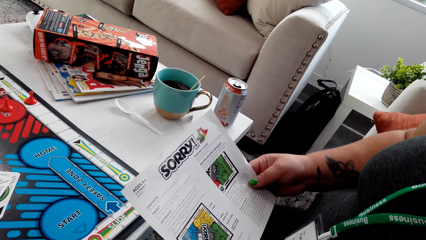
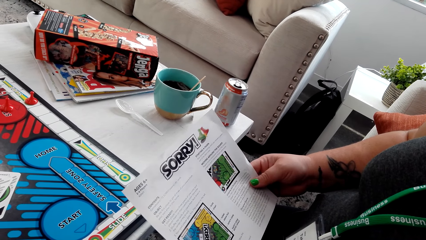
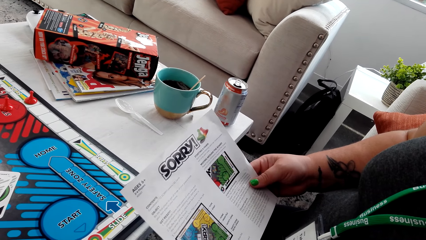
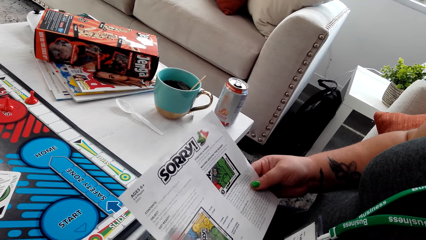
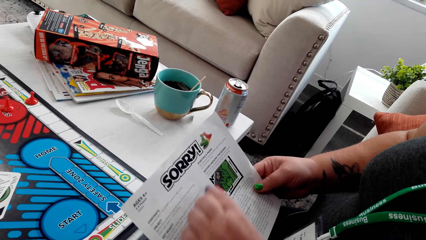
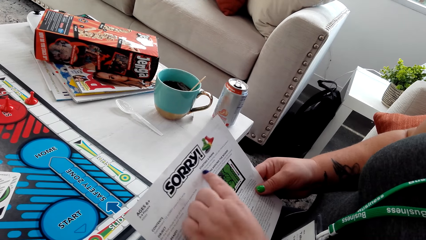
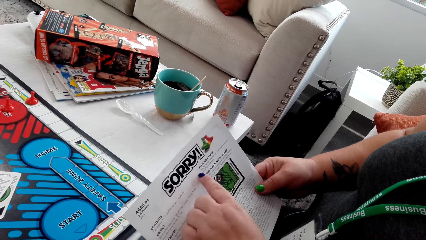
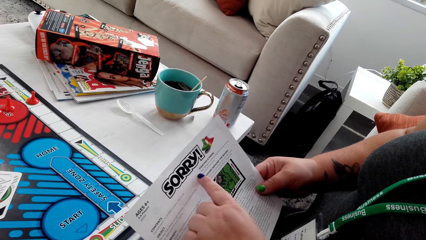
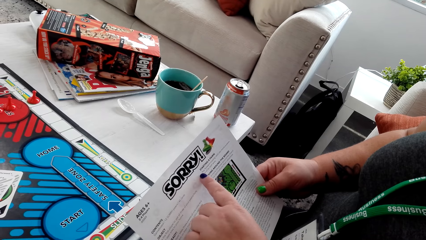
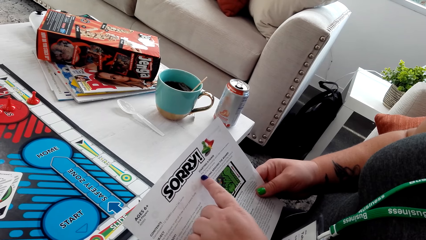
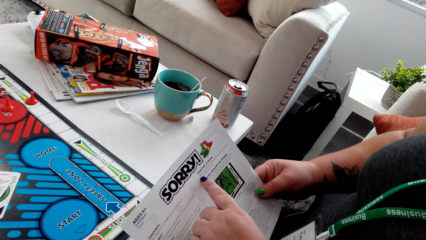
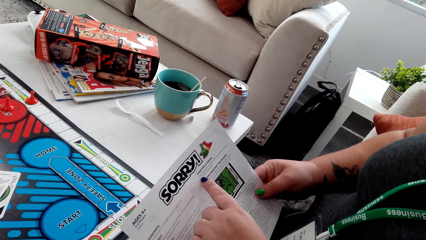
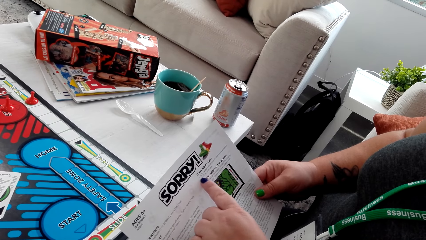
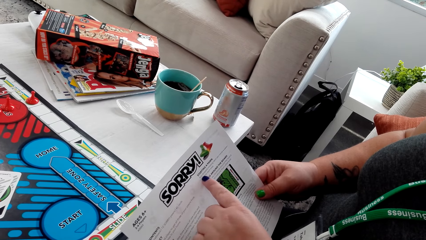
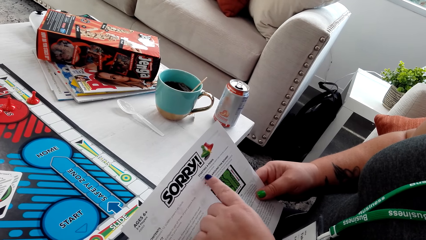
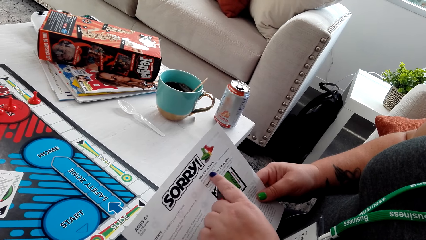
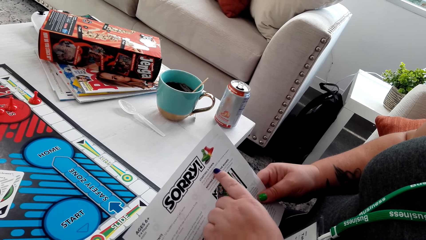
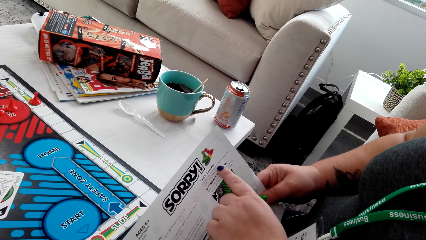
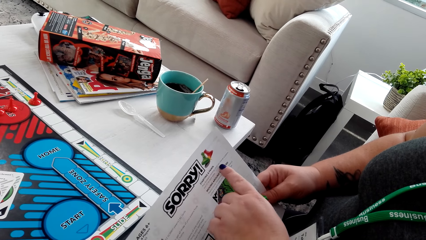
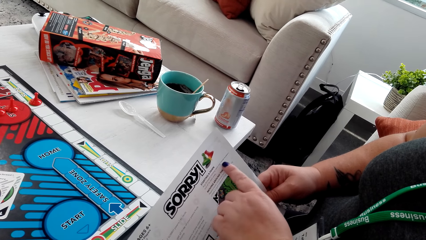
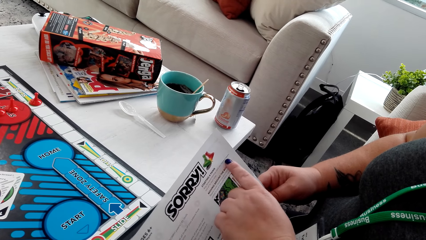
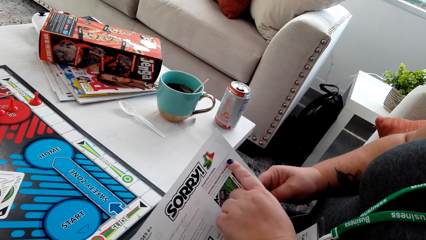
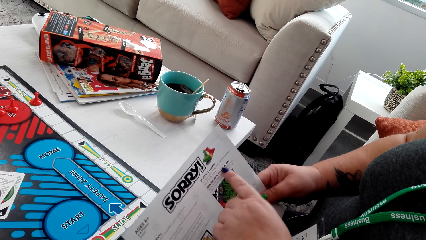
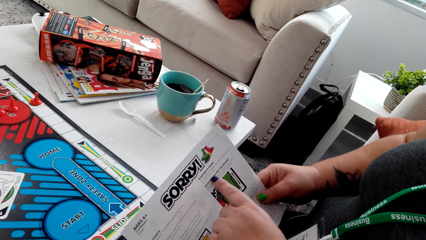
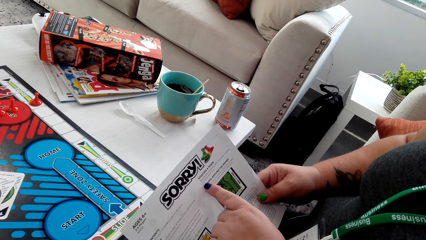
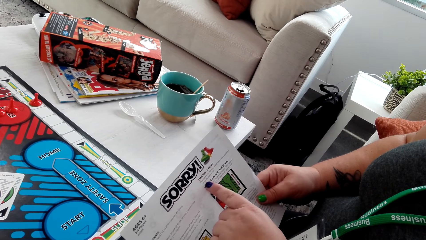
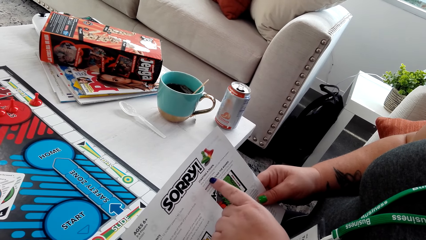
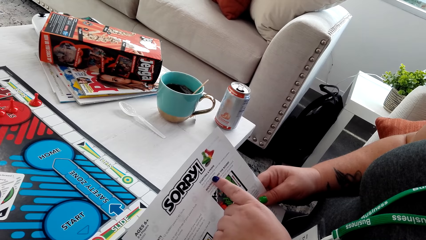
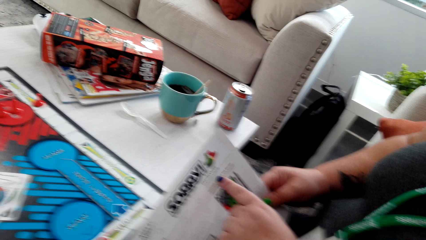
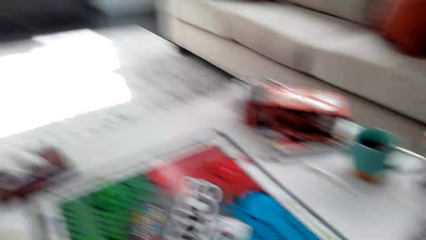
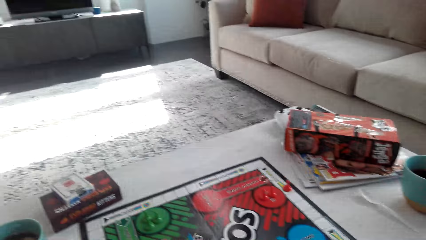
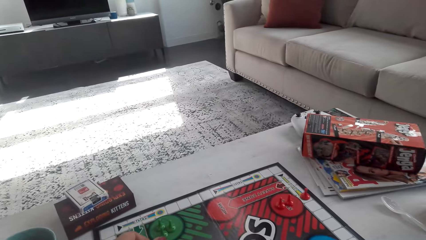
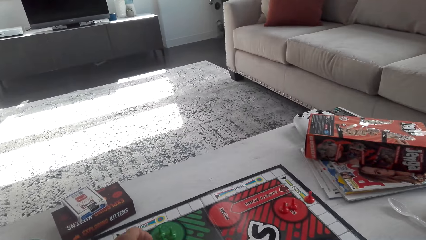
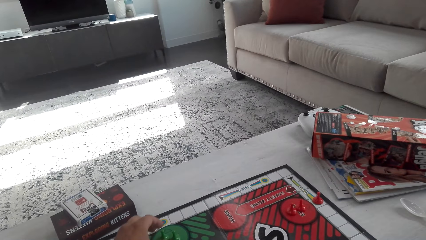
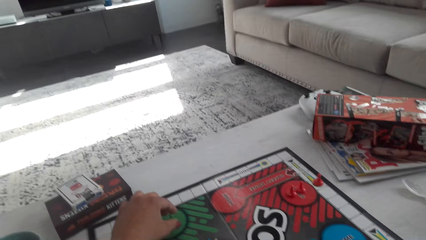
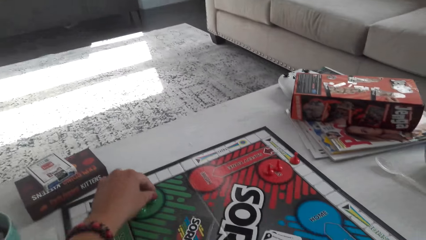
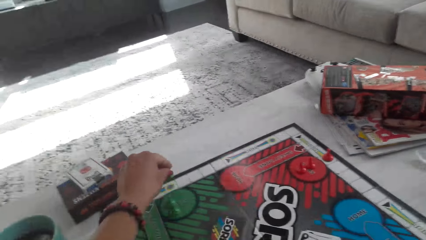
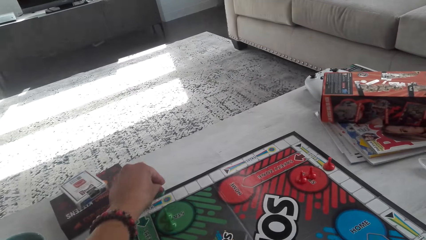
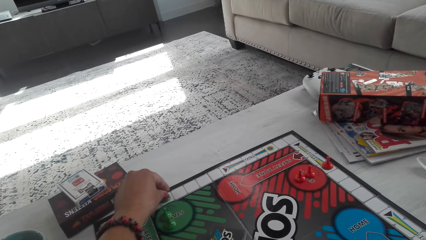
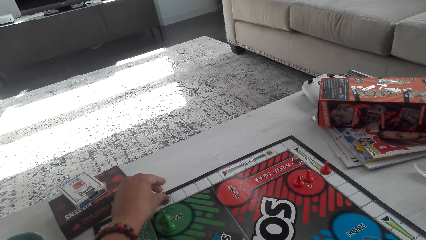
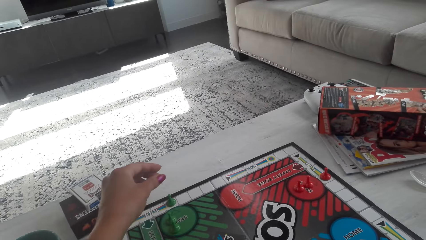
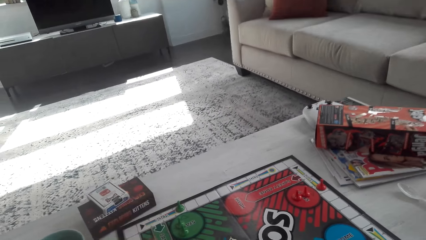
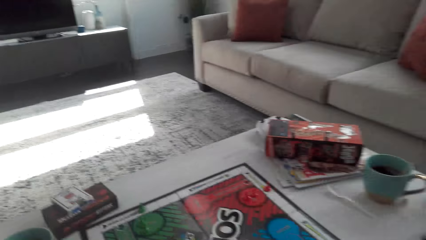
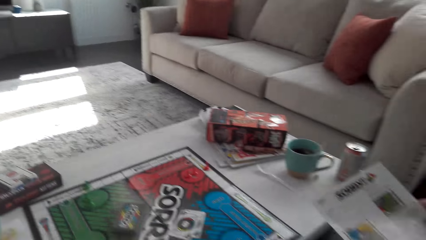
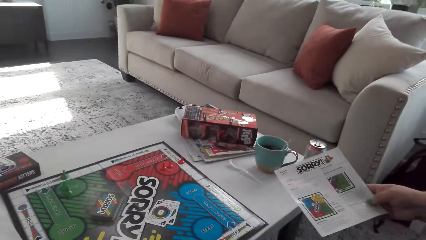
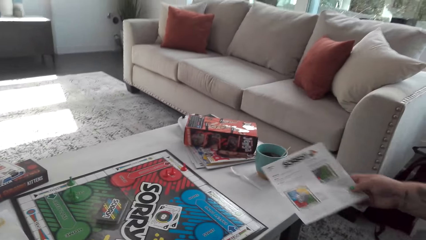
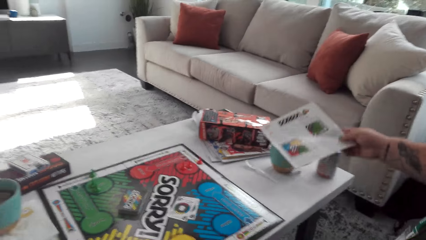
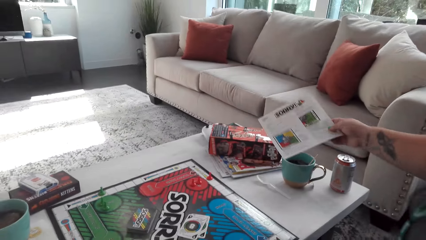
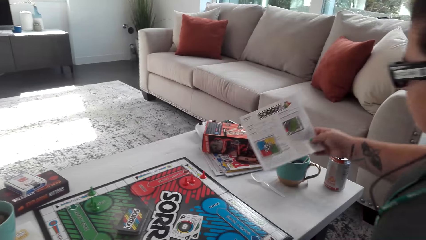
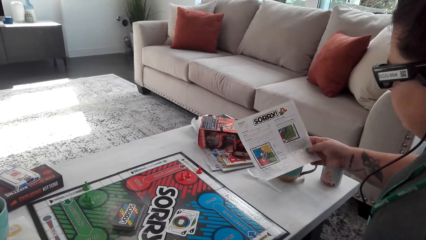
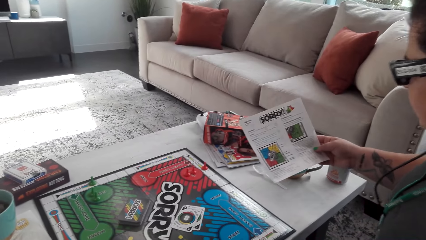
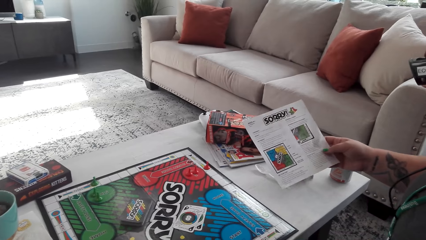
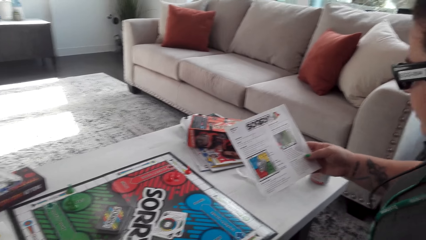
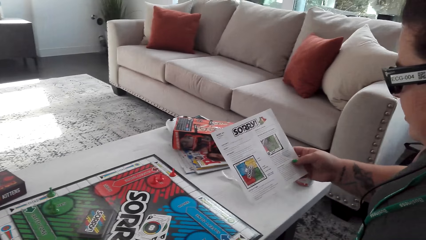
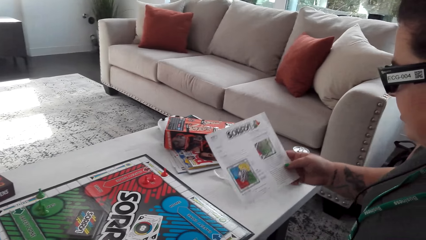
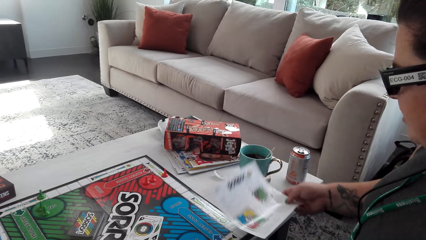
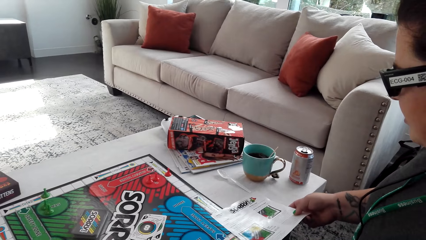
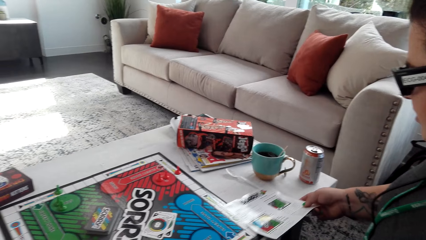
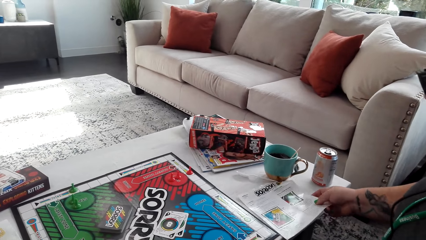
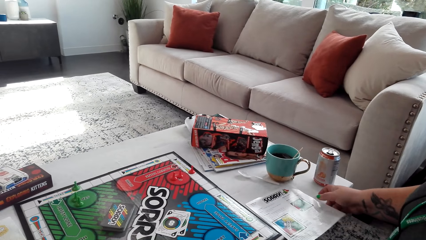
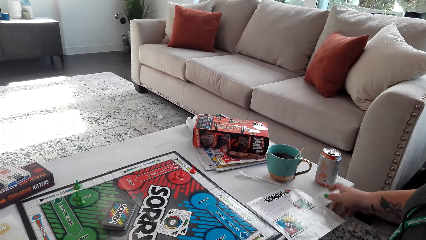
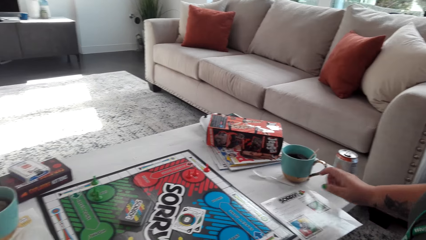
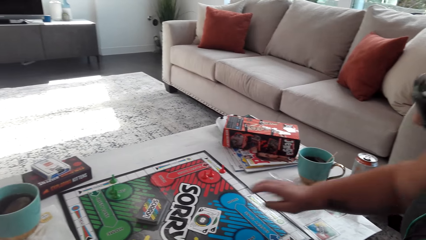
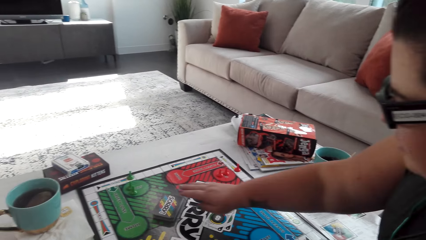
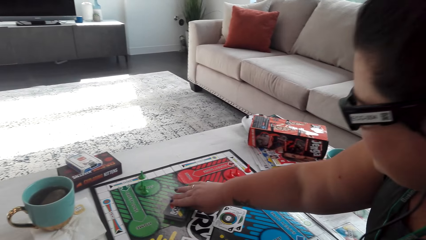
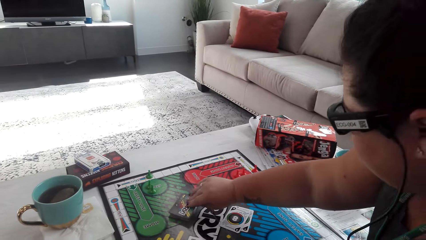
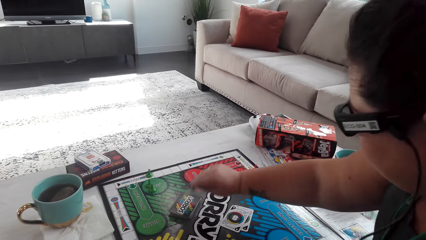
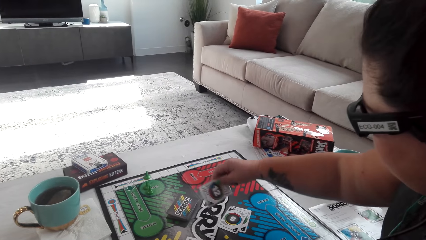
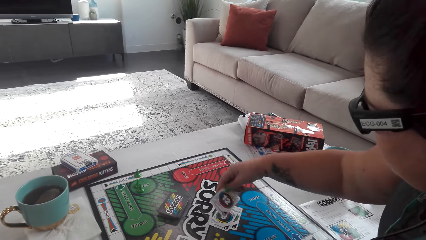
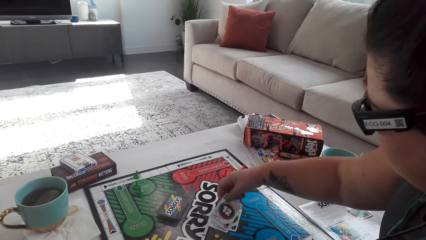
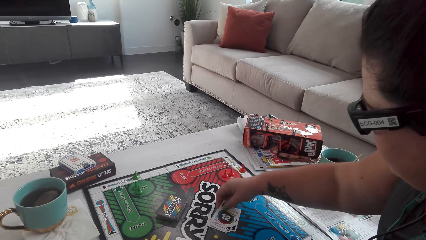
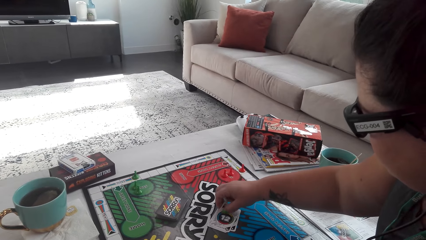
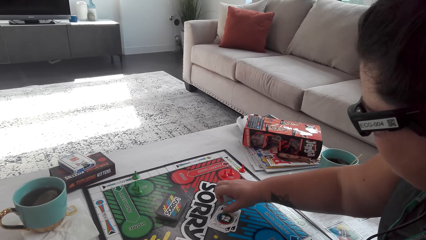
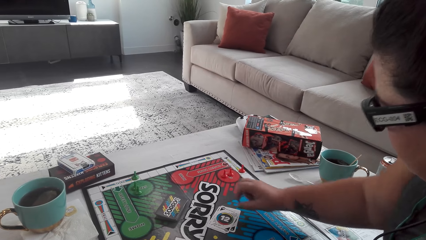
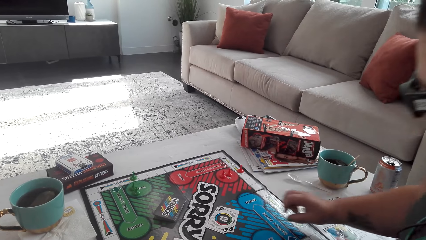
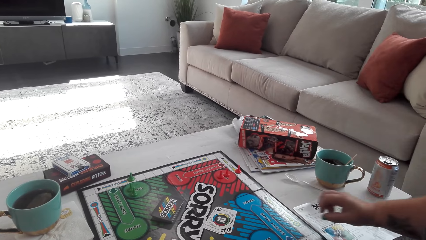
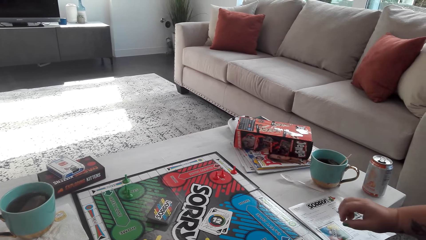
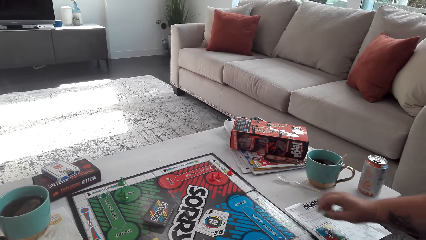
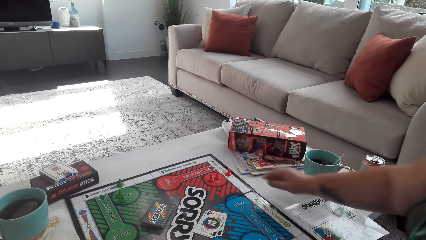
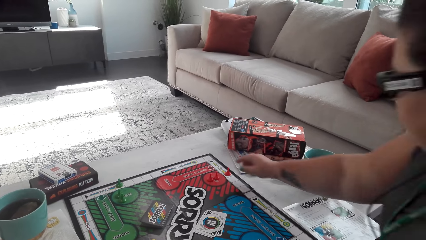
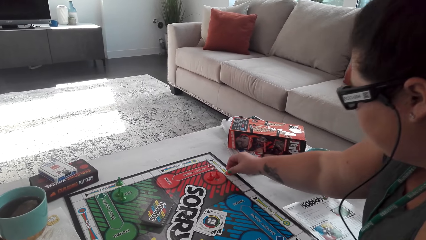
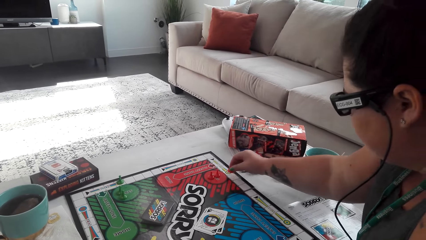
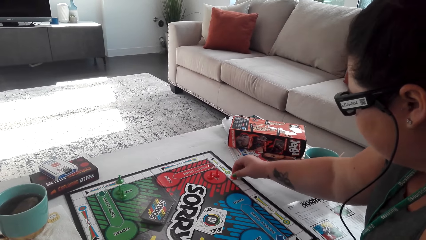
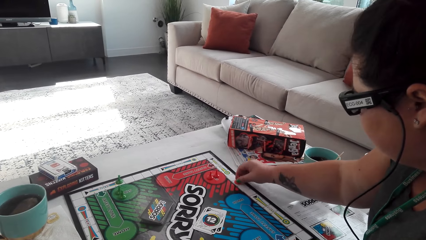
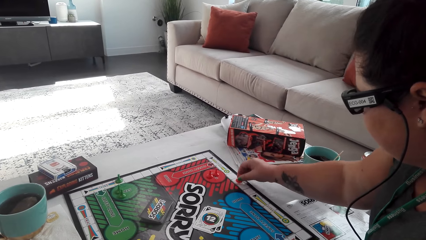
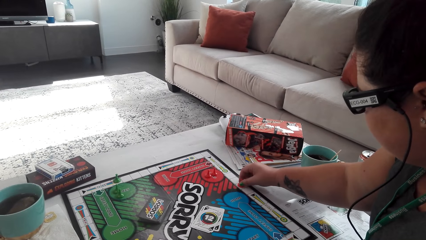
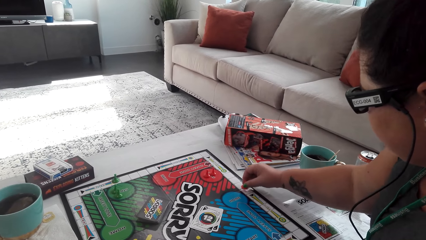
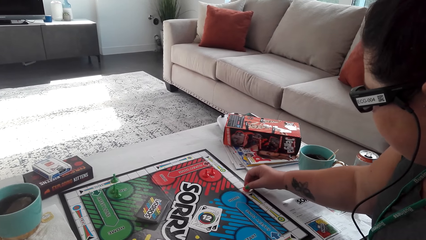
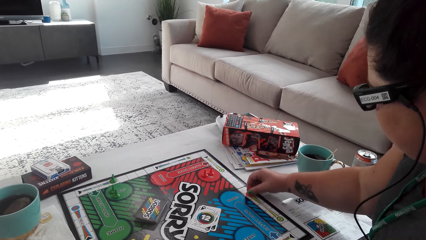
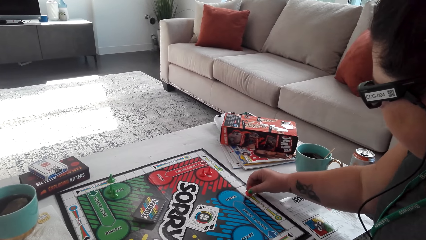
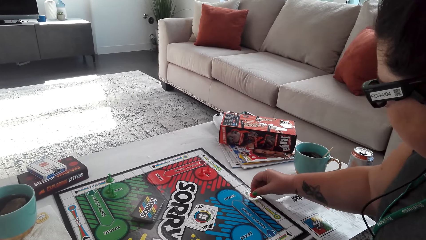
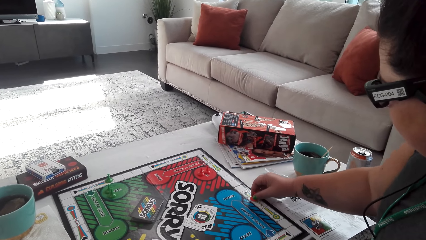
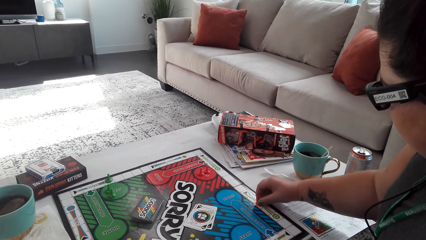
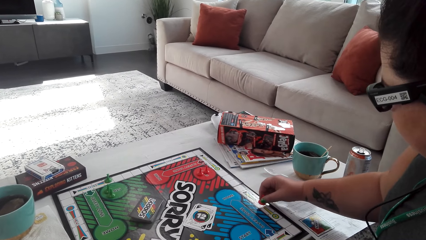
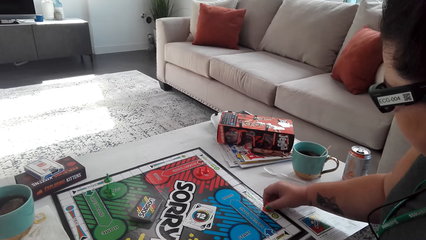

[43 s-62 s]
A woman points at the catalogue or sorry game manual with a finger. The camera wearer places the pawn on the board. The woman puts the catalogue down. She picks up a sorry game card and puts the card down. She picks up the pawn and taps the pawn on the board.
